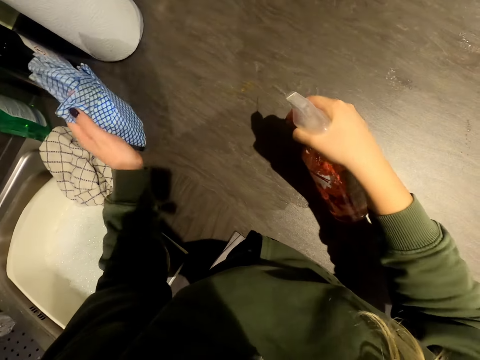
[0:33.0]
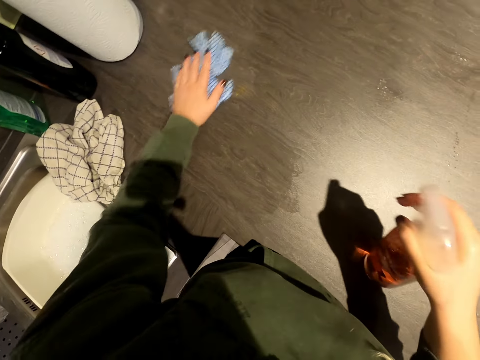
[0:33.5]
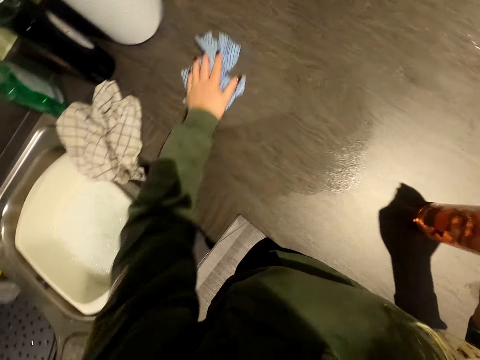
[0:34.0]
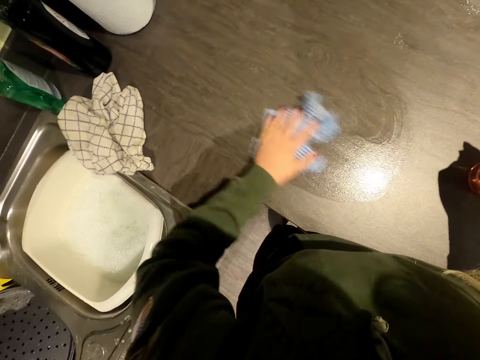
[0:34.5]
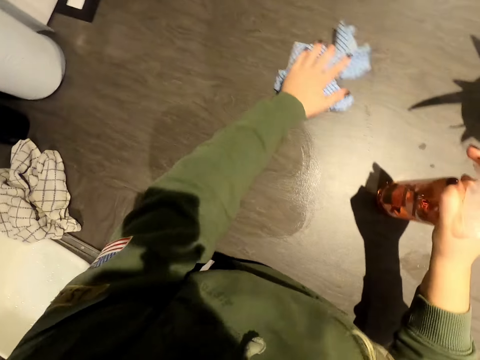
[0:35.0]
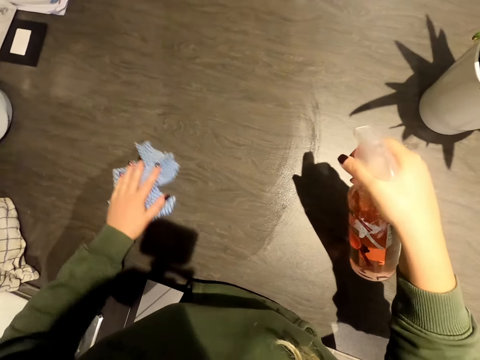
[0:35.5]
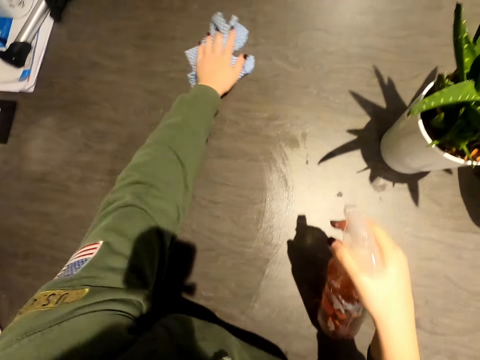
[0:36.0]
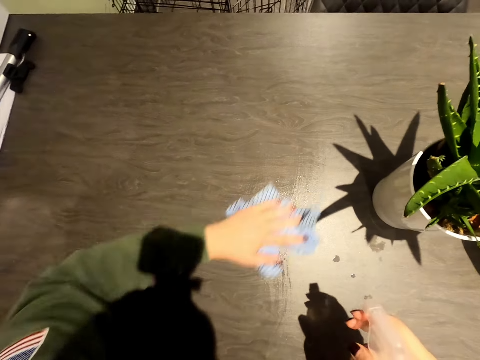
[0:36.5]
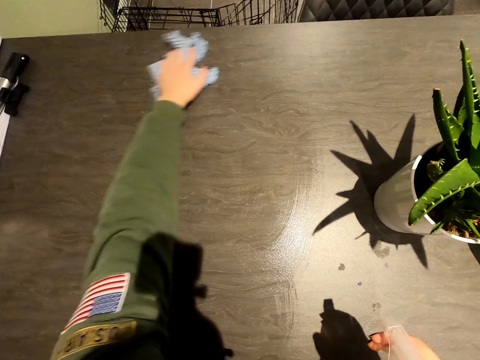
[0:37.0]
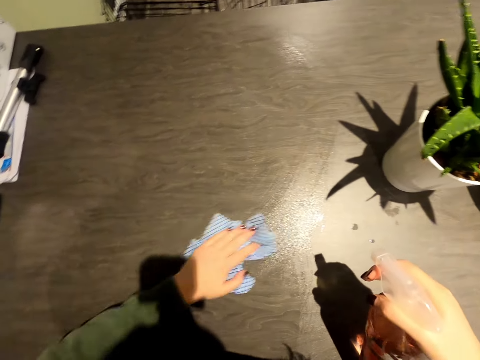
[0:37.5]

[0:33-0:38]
The camera wearer sprays the liquid on the table.

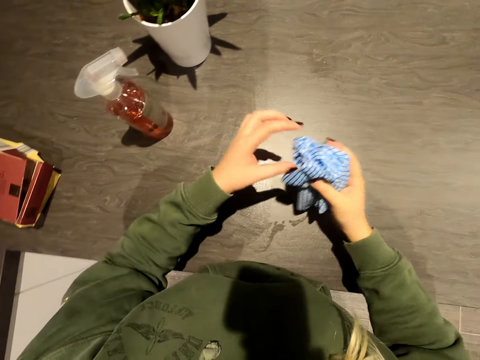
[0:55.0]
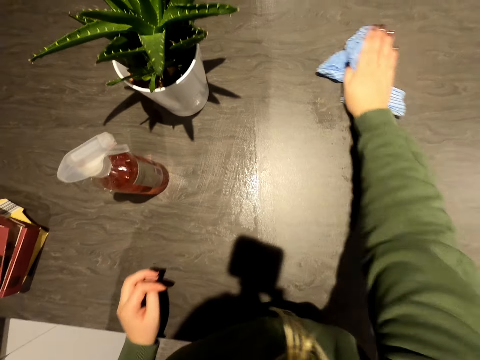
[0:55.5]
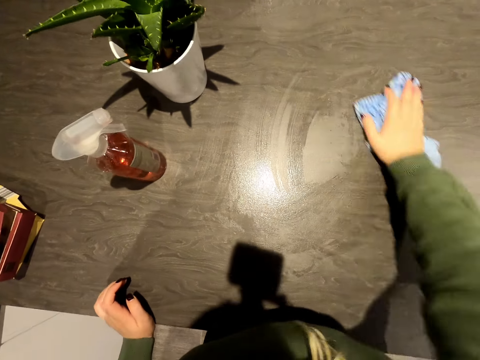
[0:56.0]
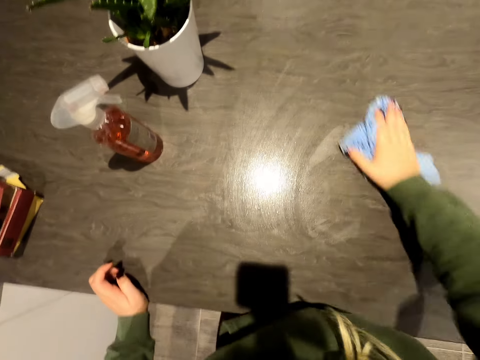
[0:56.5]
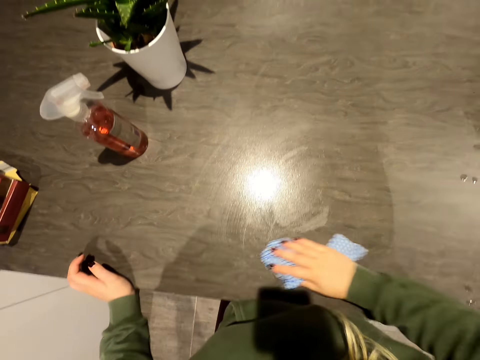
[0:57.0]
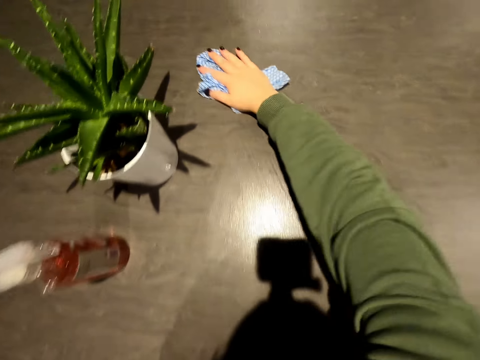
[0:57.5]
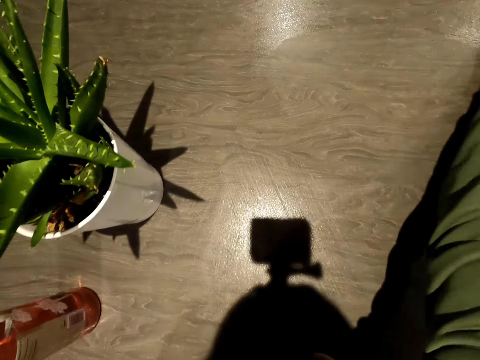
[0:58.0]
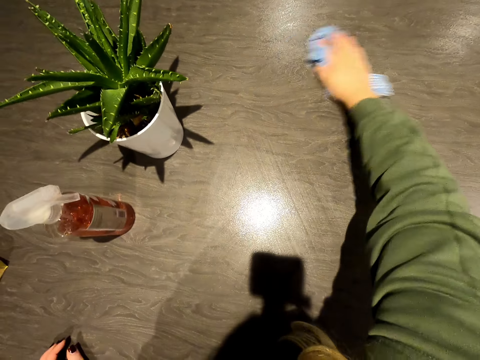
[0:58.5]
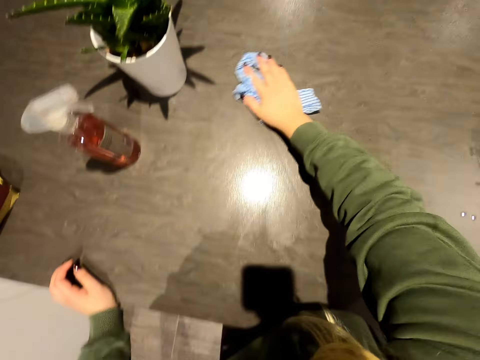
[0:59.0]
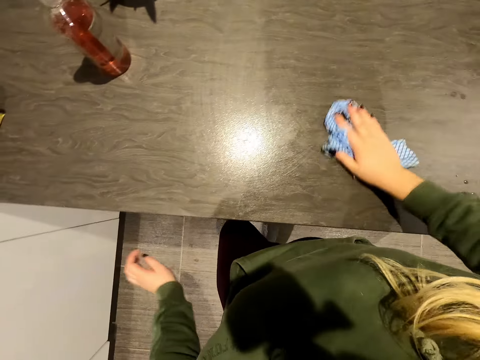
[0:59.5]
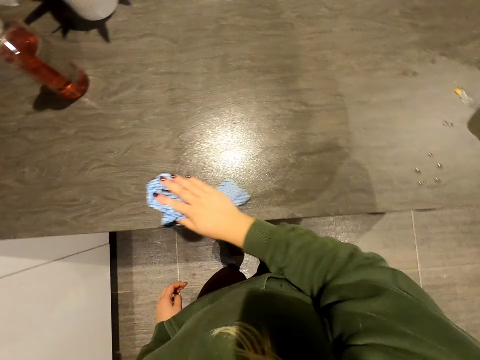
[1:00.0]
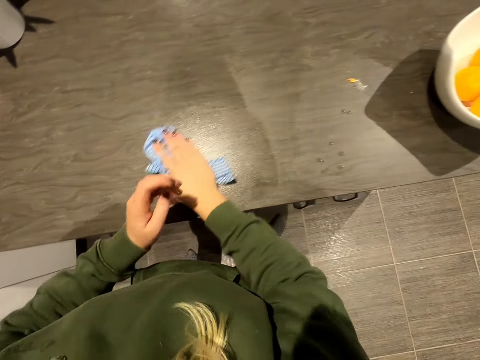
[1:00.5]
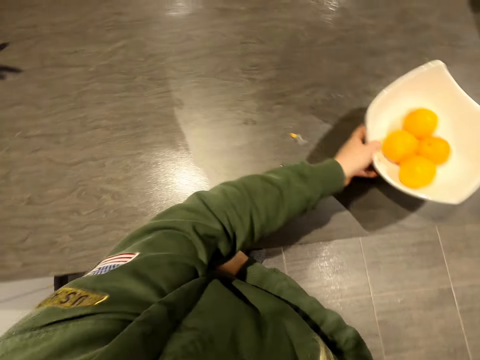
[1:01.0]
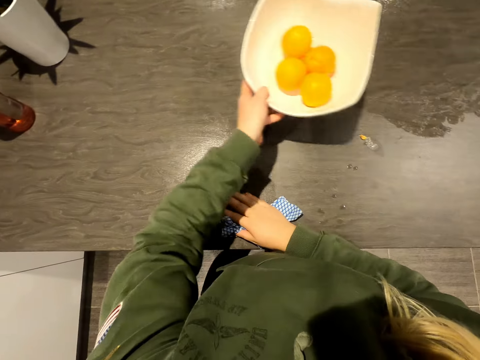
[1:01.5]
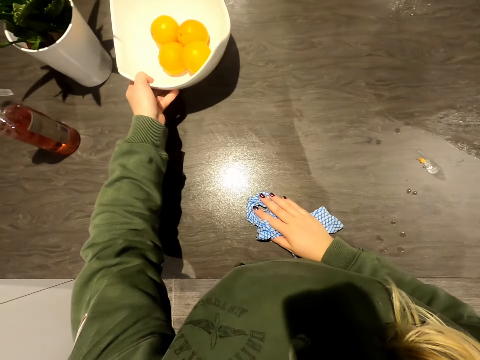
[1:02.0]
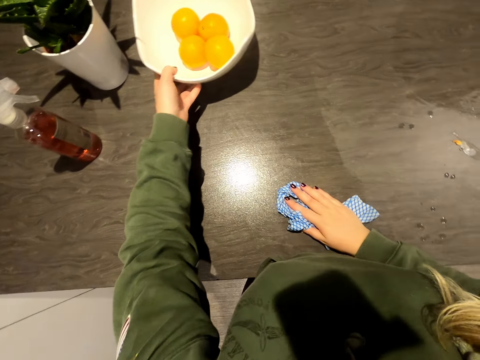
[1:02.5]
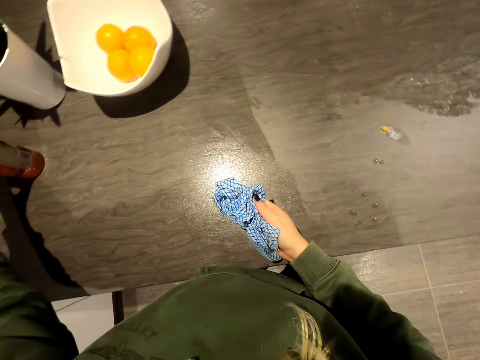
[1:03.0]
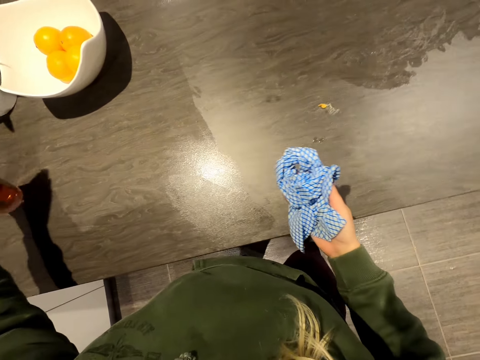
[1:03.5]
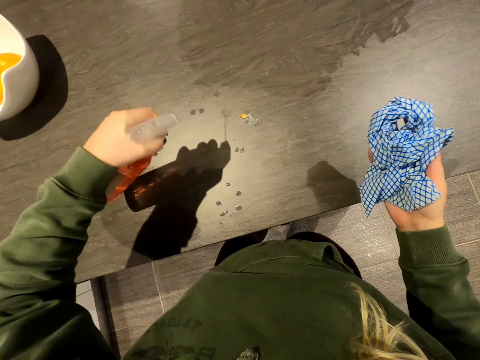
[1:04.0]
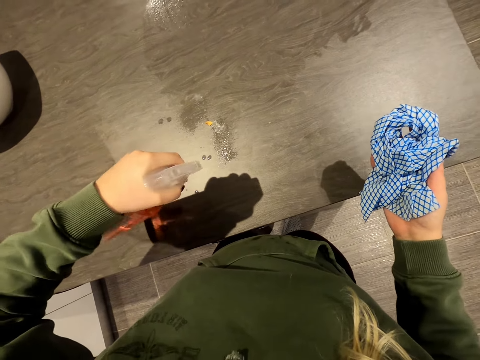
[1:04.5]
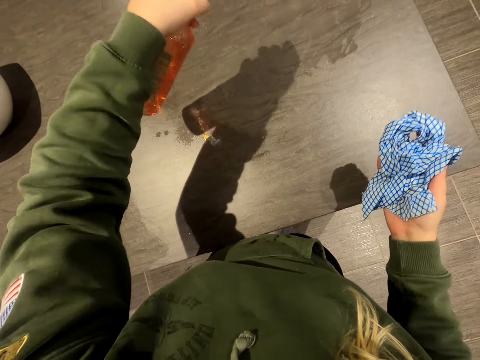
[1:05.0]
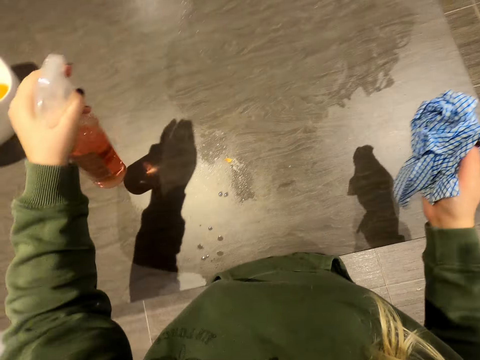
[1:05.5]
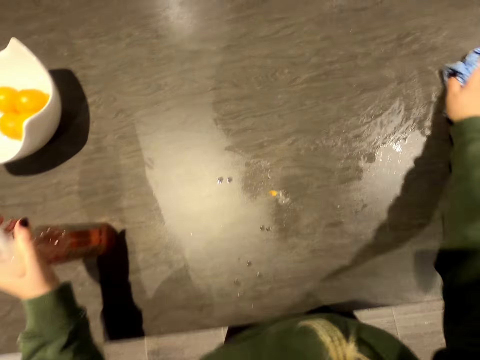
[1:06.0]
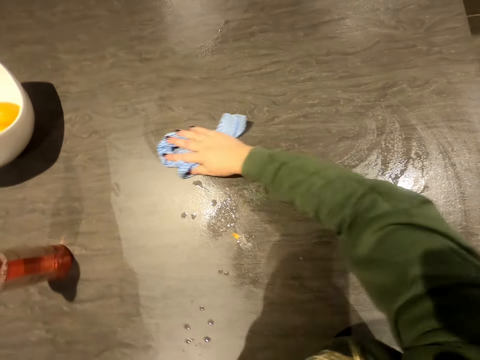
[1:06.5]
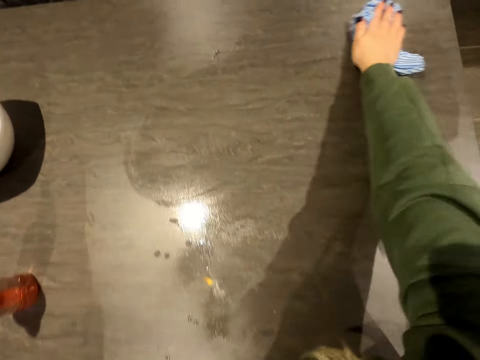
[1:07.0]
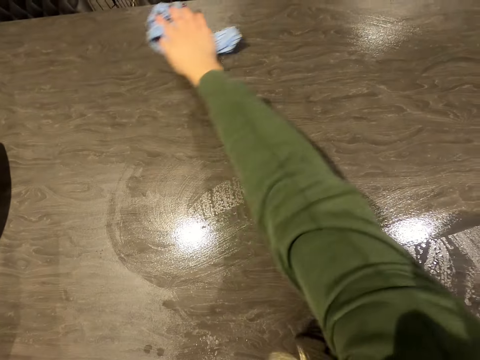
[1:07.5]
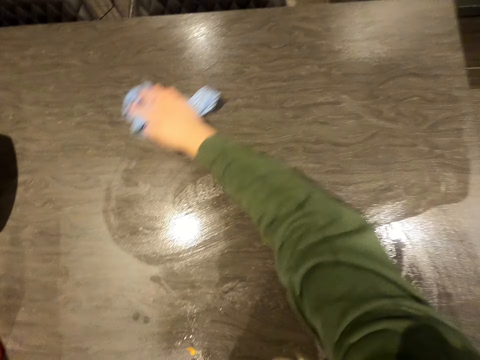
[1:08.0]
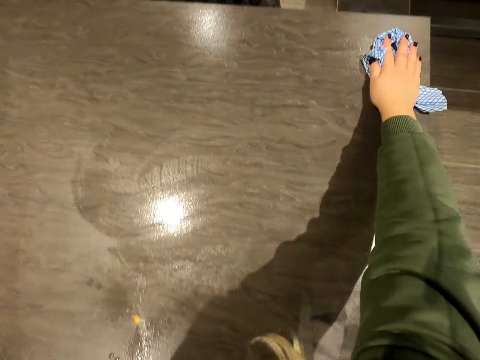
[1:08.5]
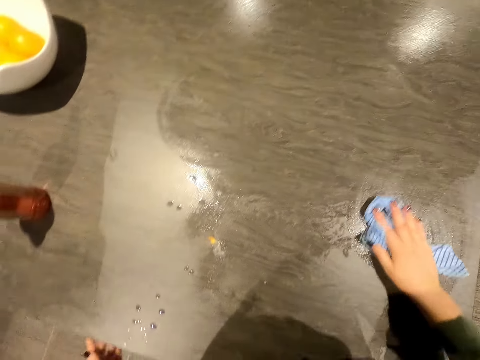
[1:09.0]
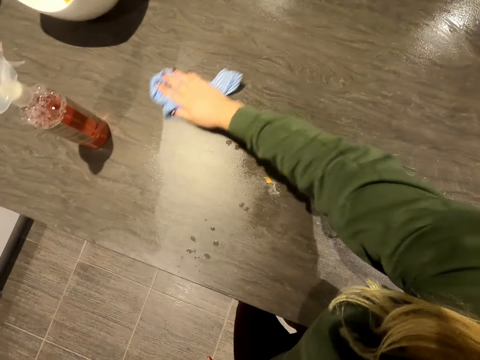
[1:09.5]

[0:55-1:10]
The camera wearer puts down the bottle. They hold the cloth with the other hand. They wipe the table. They hold the bowl. They put down the bowl. They hold the bottle. They spray the liquid. They put down the bottle. They wipe the table.

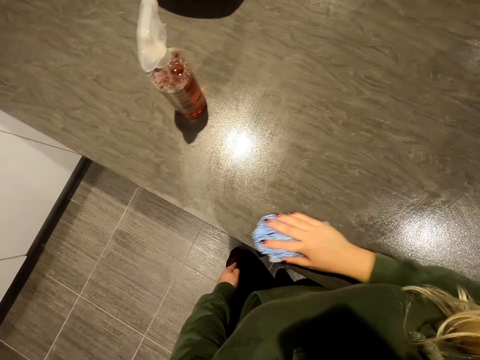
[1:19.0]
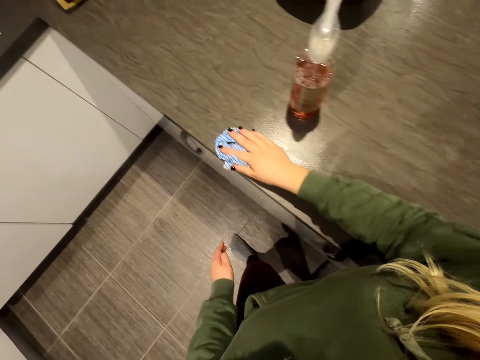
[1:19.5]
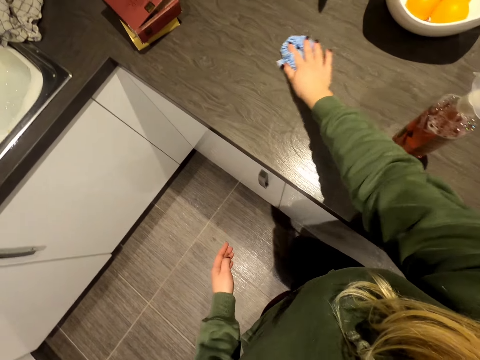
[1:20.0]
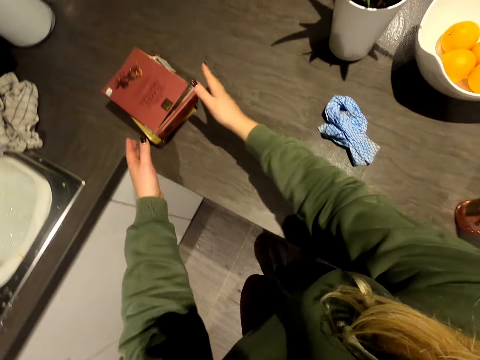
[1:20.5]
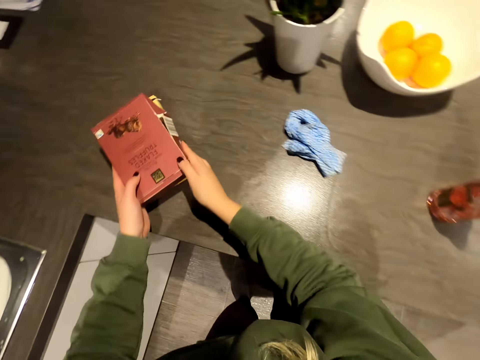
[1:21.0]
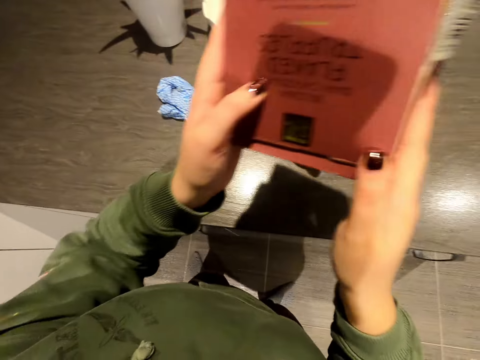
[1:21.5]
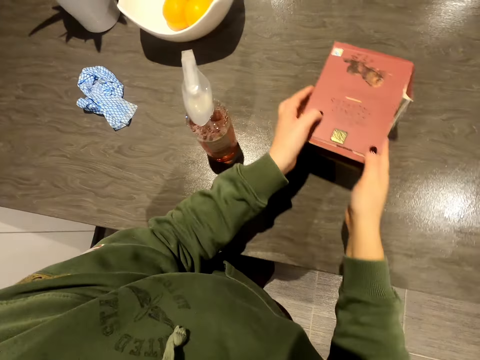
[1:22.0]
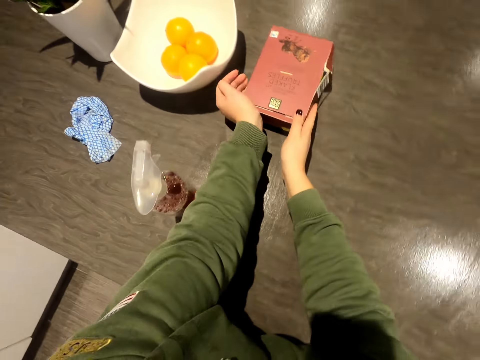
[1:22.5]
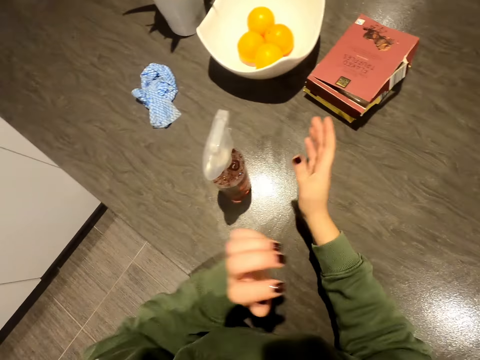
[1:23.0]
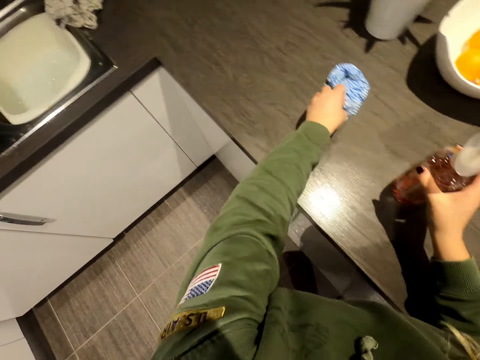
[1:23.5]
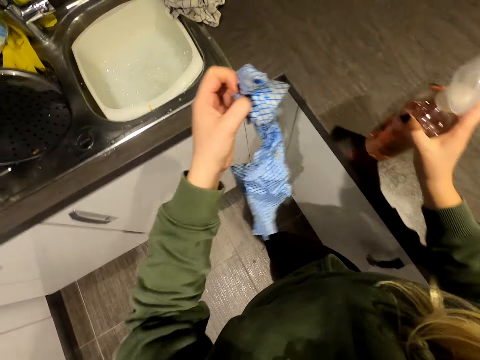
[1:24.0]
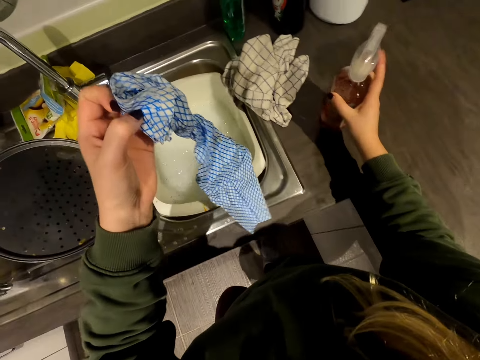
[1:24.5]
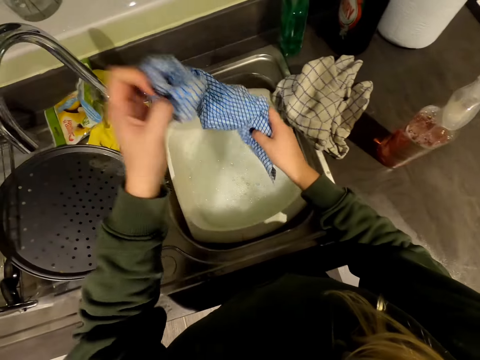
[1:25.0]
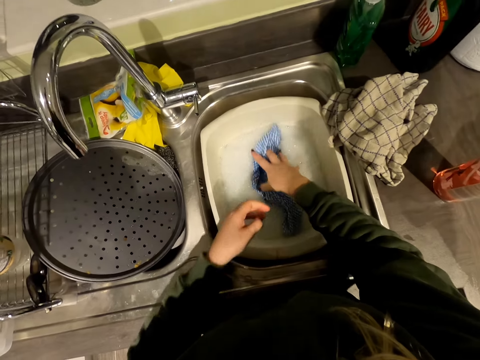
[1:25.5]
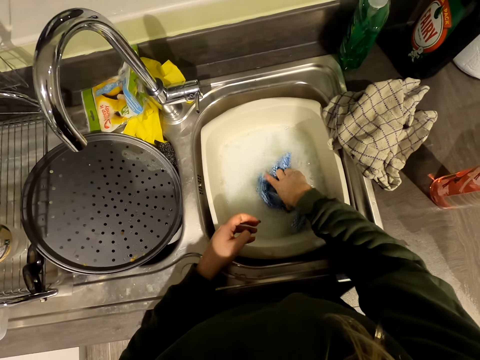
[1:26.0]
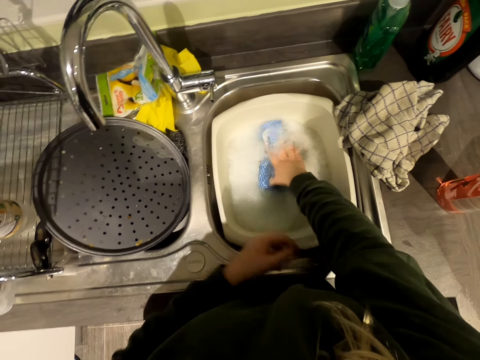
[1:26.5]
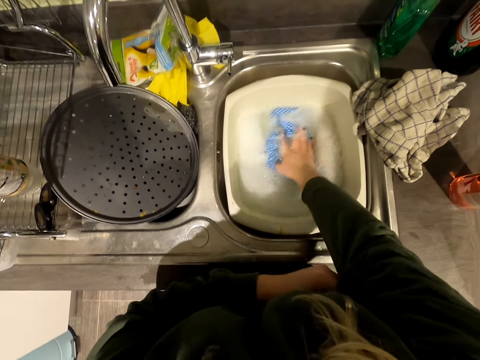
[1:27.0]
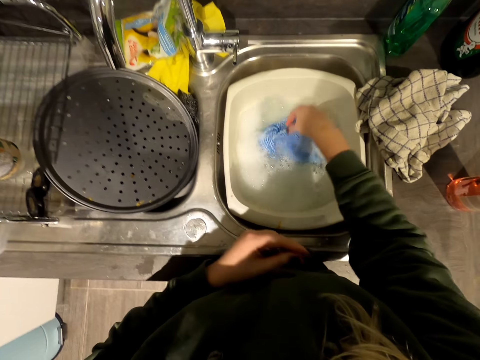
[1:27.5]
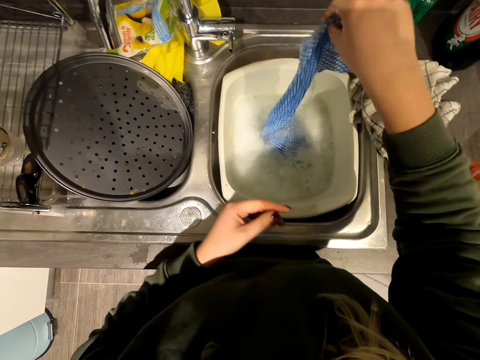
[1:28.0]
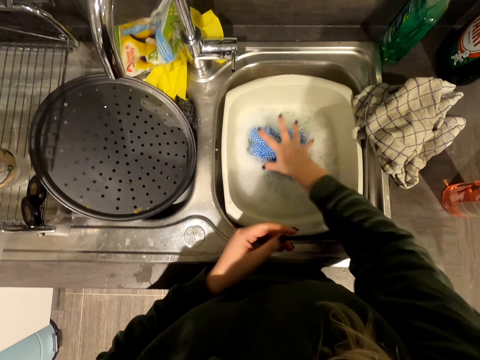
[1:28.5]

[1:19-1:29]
The camera wearer holds the box. They put down the box. They hold the bottle. They hold the cloth. They put down the bottle. They dip the cloth in the sink. They shake the cloth in the sink.
